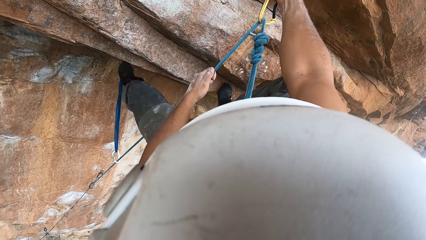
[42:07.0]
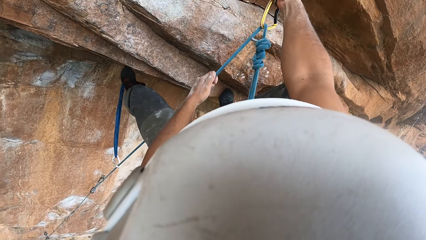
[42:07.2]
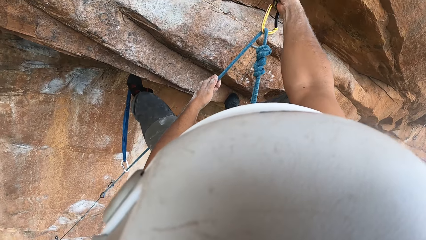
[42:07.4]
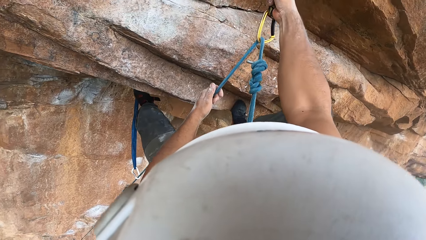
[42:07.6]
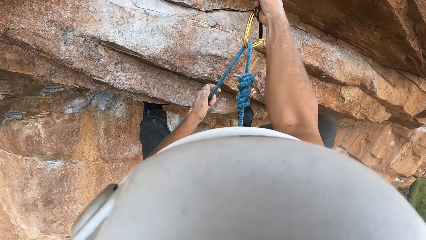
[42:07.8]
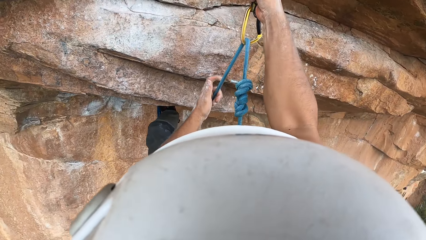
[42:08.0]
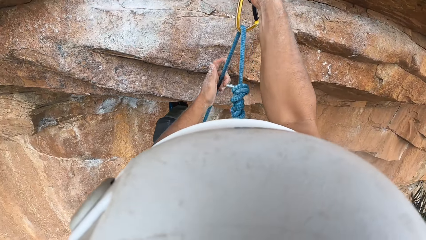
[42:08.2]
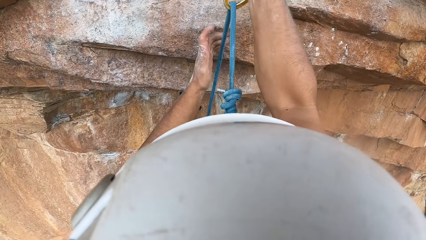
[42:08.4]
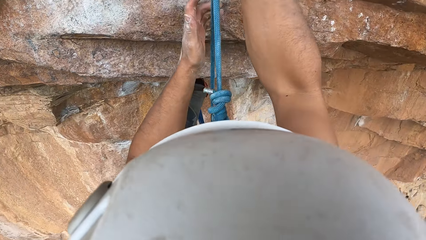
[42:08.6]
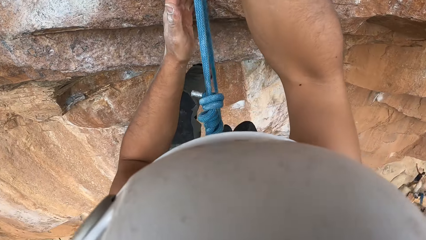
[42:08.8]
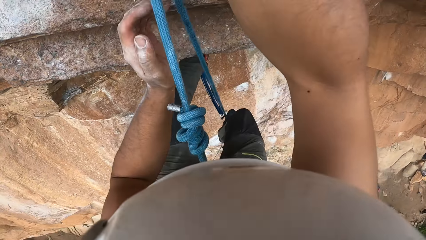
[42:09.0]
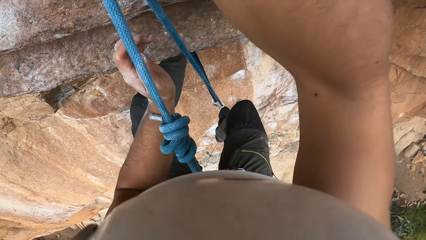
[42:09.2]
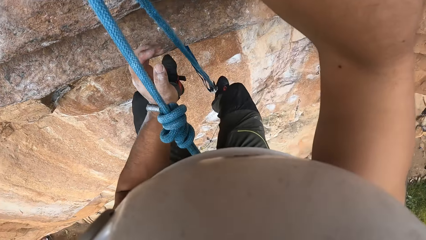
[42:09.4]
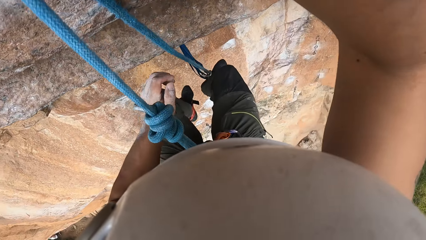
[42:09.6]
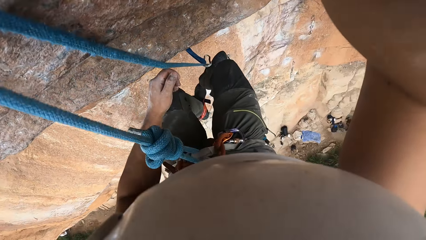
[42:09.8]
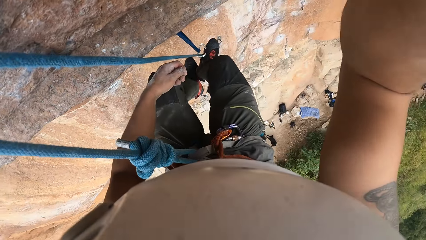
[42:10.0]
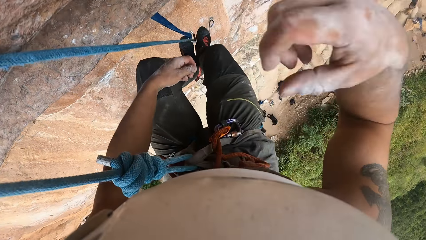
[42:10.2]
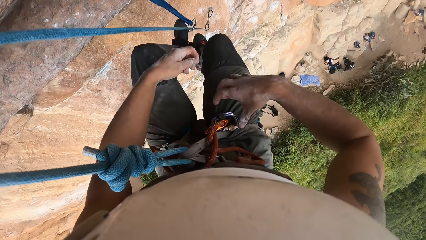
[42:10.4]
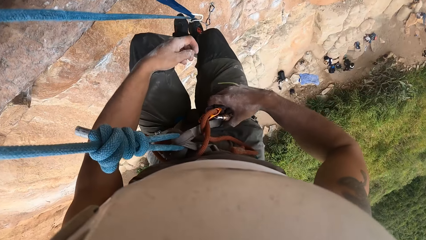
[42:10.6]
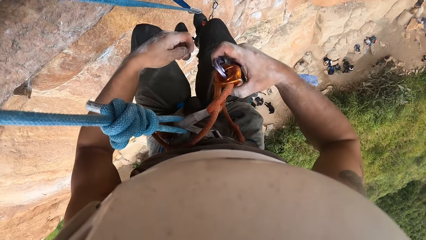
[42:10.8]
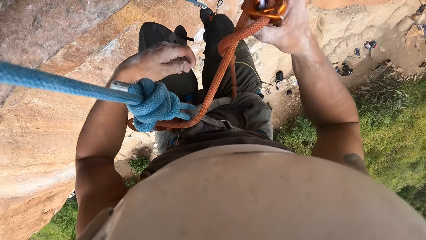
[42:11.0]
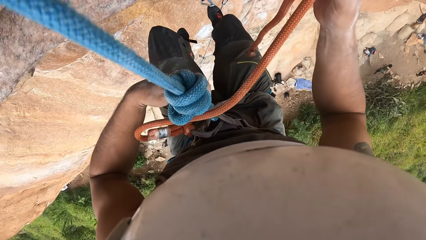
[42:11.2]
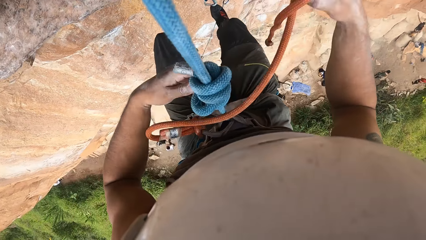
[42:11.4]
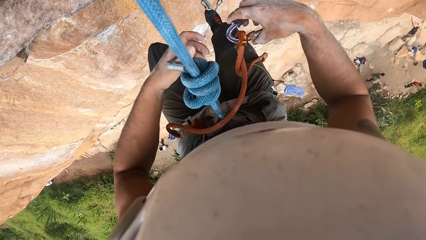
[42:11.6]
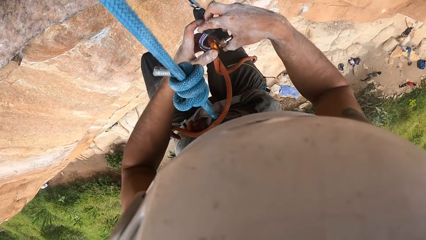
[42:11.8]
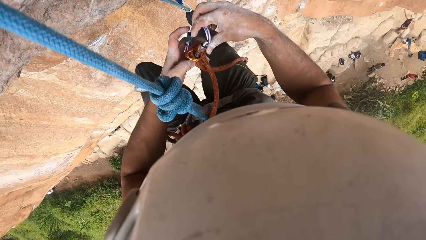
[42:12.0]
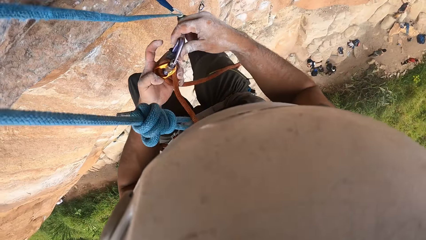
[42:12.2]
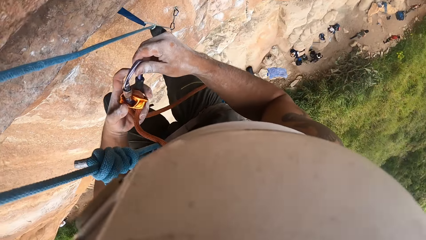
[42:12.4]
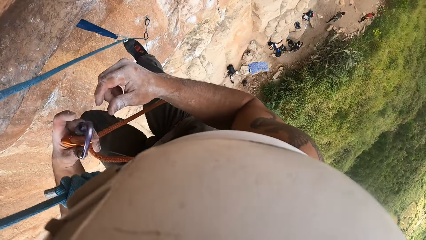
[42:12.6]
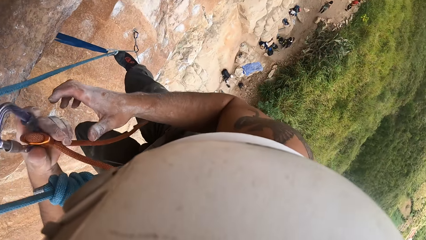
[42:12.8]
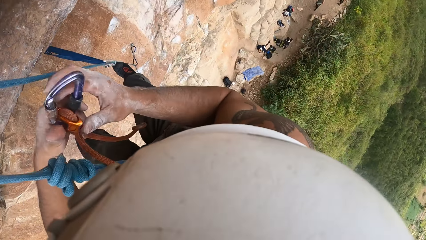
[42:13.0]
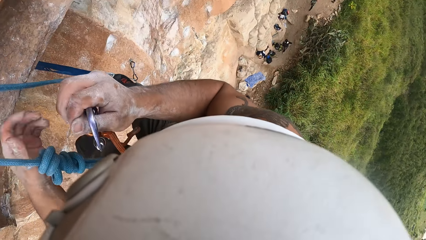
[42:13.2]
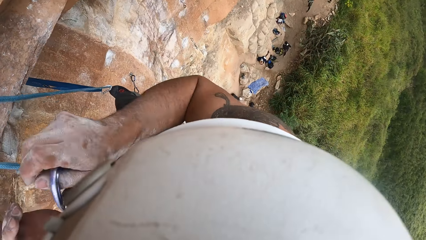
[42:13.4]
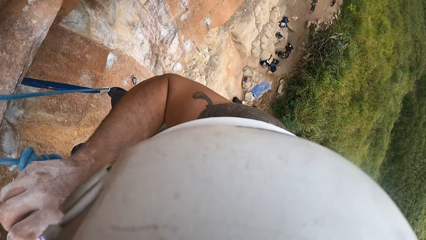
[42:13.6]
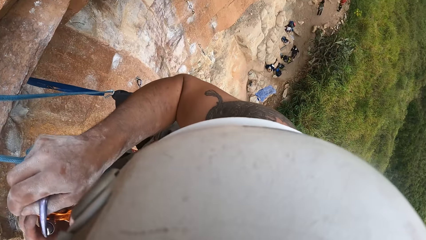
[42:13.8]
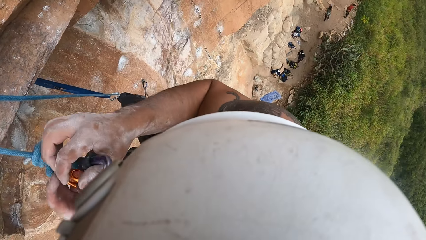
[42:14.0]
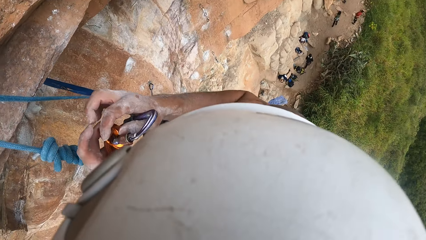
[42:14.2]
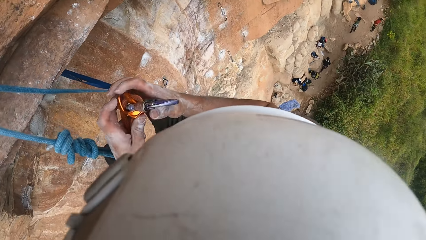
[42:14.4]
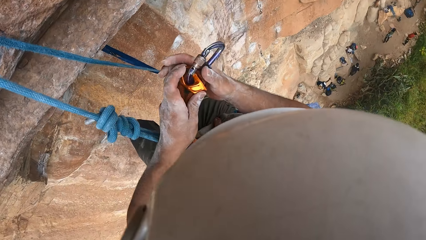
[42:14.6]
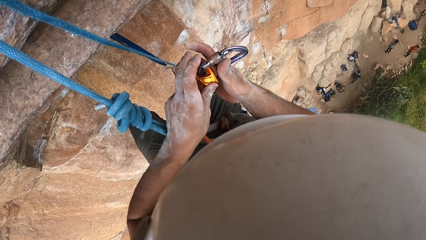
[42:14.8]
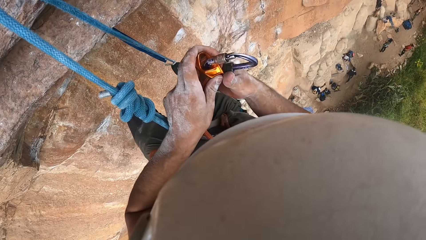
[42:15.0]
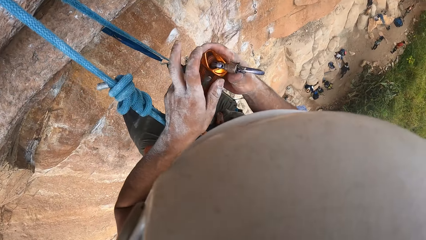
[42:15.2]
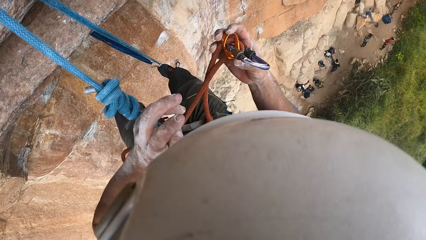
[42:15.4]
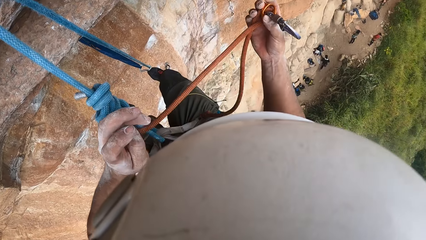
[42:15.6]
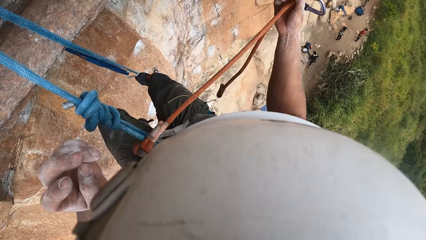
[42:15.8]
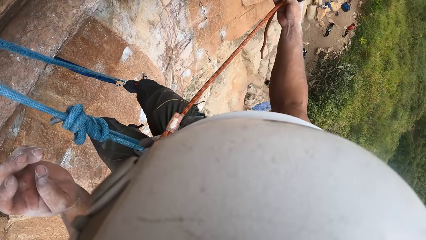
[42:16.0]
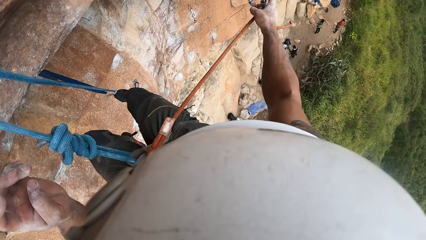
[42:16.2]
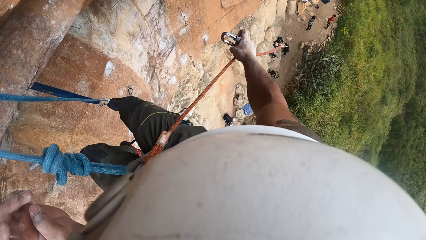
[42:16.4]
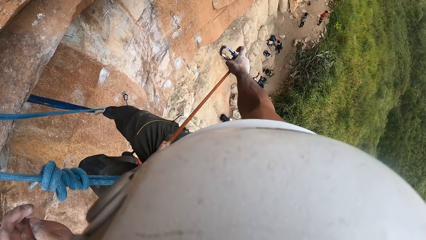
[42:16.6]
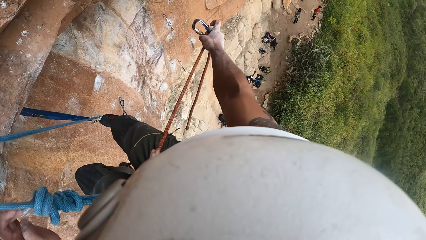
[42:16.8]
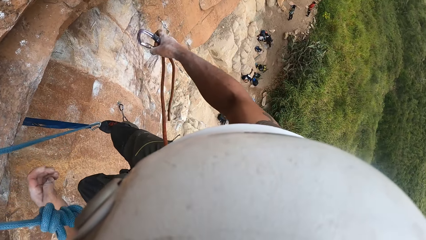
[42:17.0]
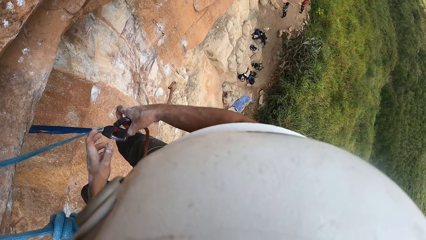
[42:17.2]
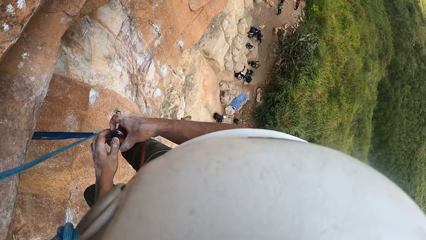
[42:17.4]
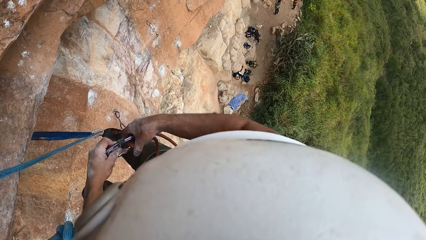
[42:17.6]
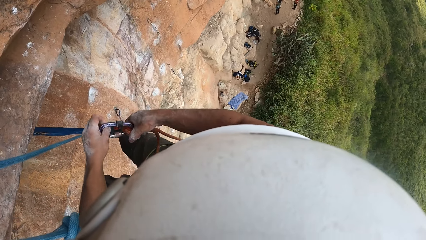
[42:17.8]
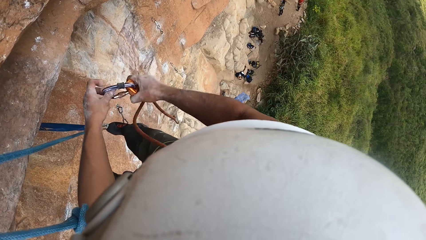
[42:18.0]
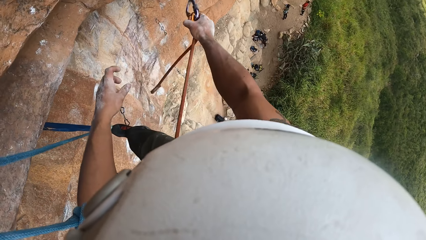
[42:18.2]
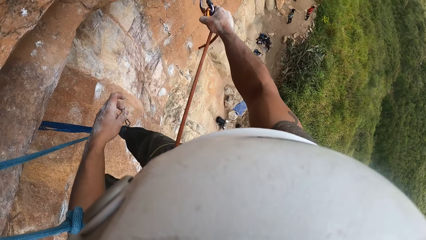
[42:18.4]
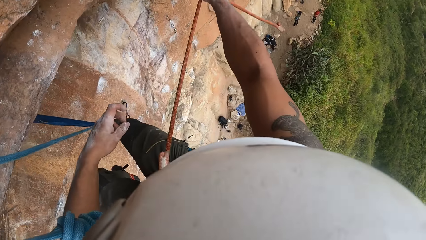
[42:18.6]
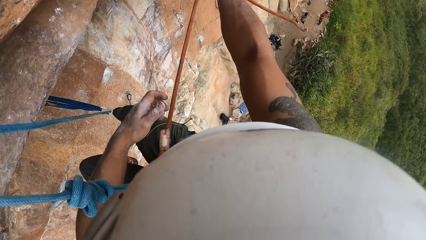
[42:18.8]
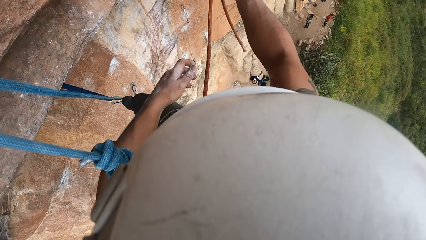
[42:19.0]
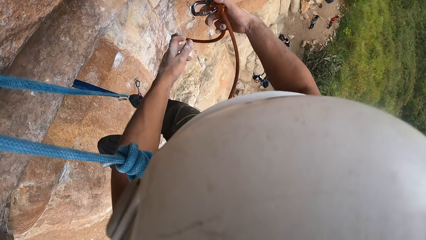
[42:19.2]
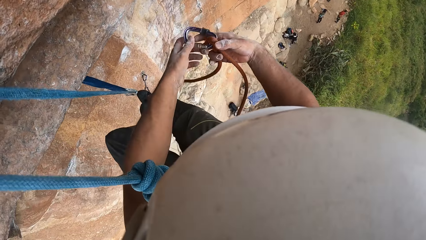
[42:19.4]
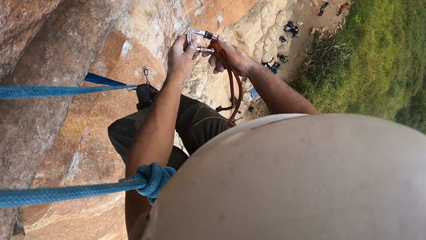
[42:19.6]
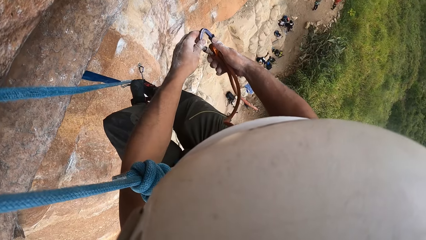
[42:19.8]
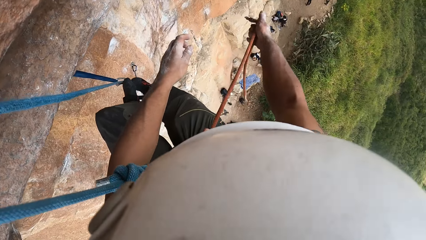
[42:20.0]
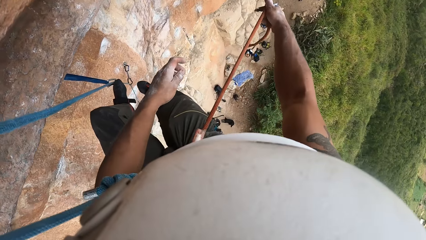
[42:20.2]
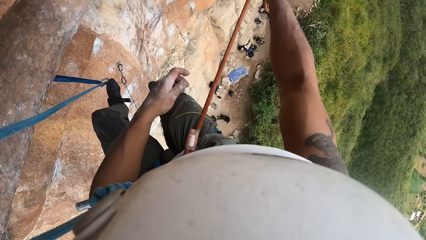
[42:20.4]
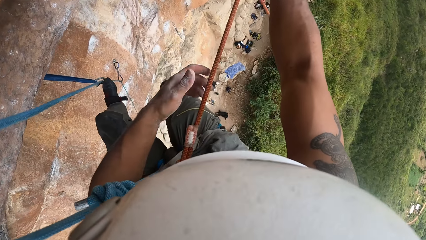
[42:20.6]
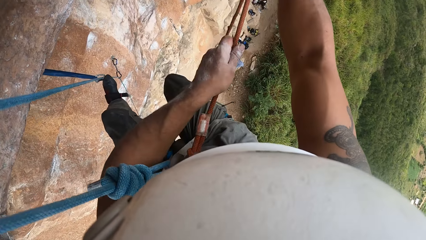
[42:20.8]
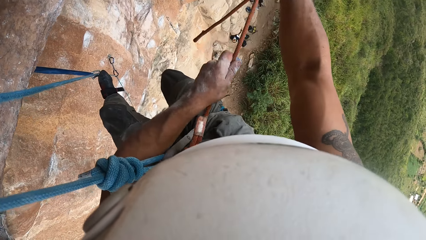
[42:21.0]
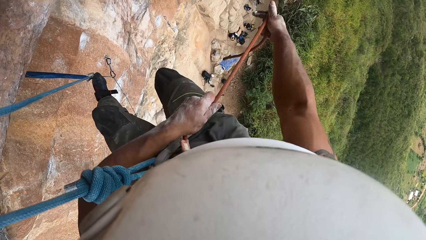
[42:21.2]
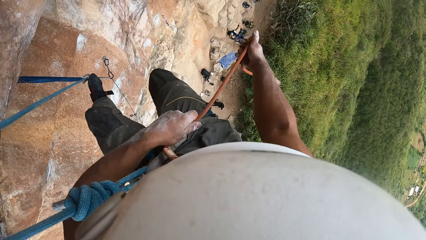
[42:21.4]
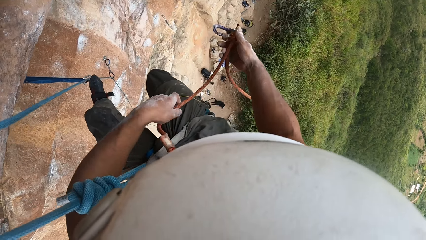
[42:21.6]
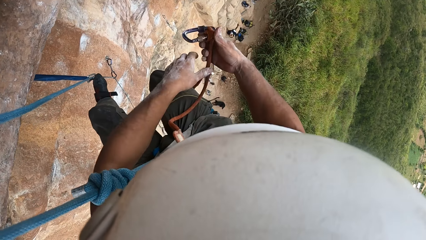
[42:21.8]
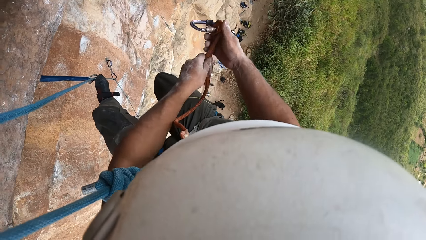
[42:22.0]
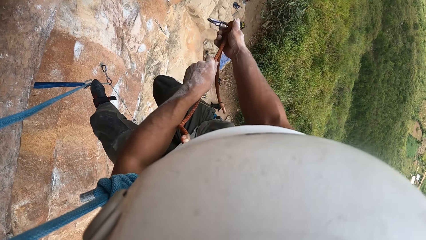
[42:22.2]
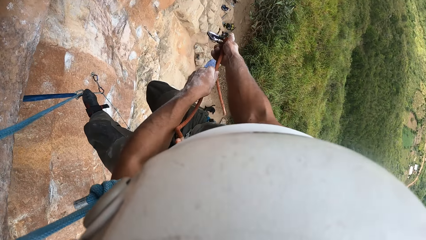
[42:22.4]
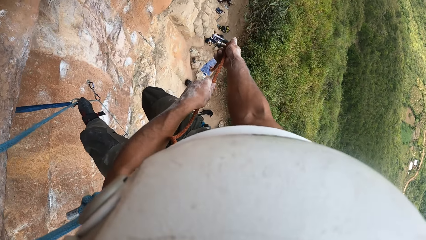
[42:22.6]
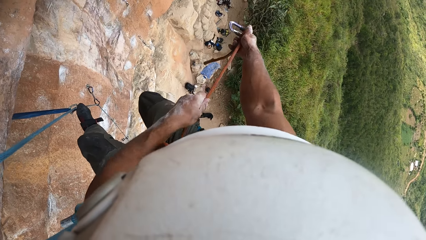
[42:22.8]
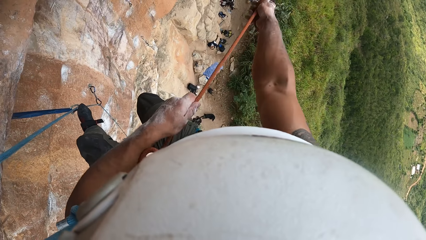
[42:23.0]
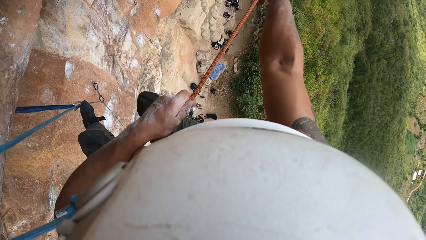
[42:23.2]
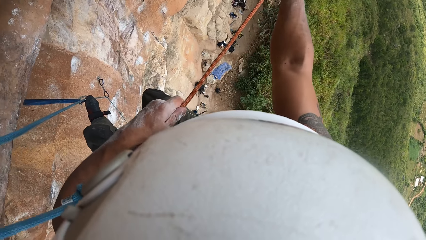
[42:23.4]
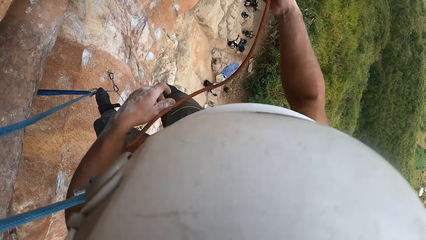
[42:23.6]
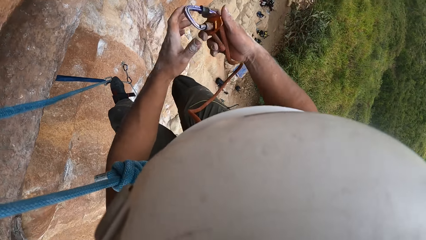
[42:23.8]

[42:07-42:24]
The camera wearer pulls the rope with the left hand. They hold the wall hook with the right hand. They drop the left hand. They drop both hands. They pick up the wall hook or carabiner on the waist with the right hand. They pick up the wall hook with the left hand. They pick up the wall hook with the right hand. They hold the wall hook with both hands. They hold the wall hook with the right hand. They straighten the carabiner. They hold the wall hook with both hands. They hold the wall hook with the right hand. They hold the wall hook with both hands. They pull the rope with the left hand.
